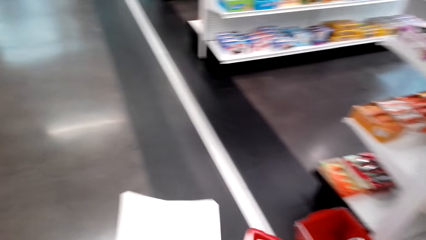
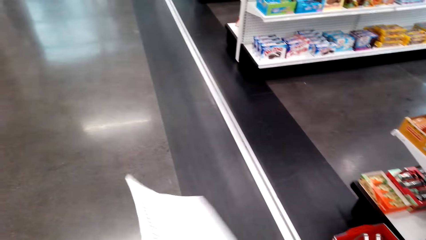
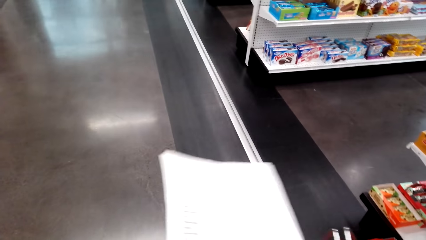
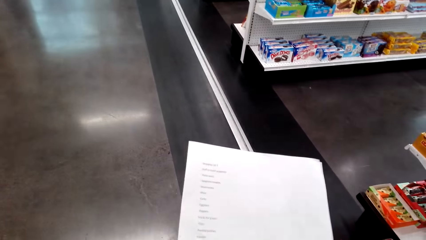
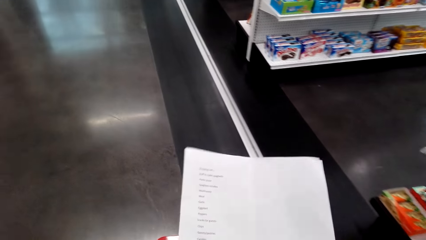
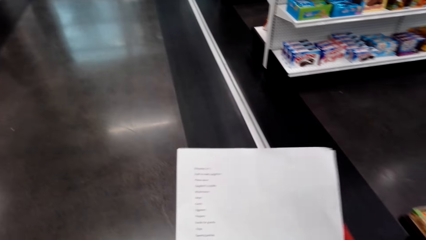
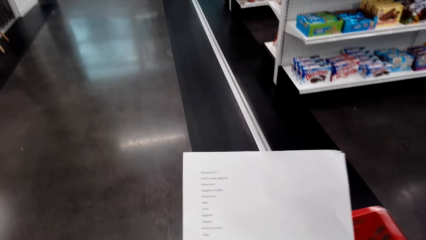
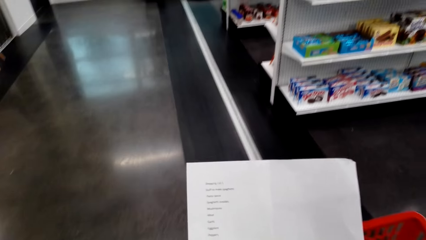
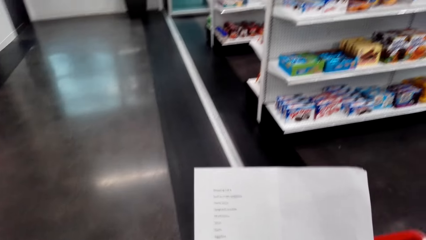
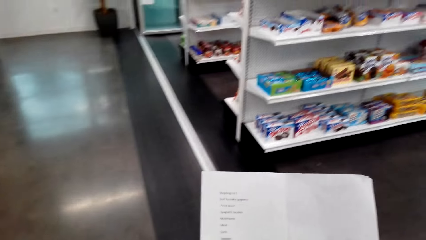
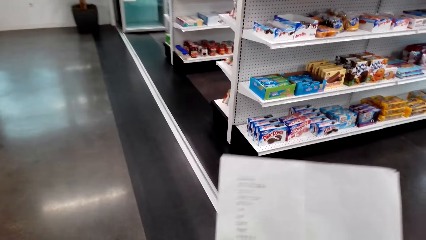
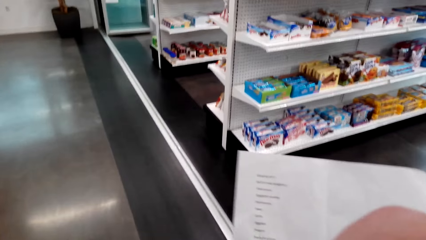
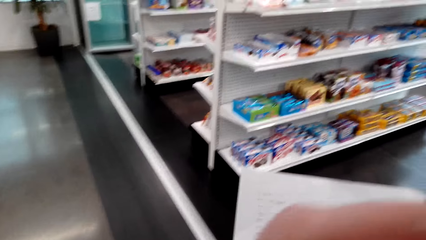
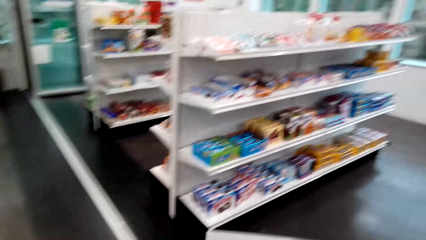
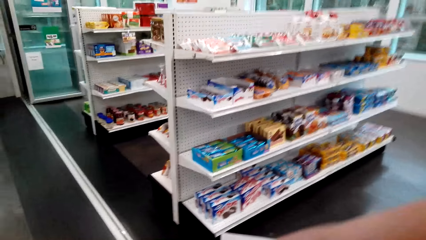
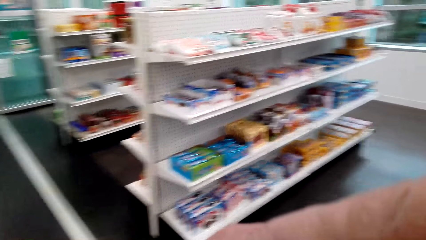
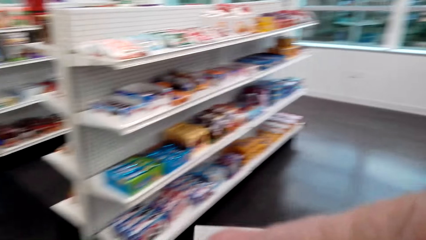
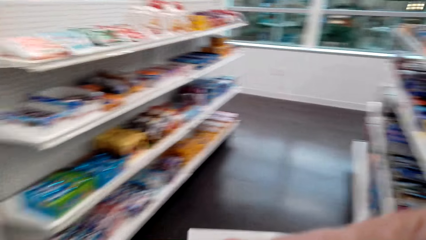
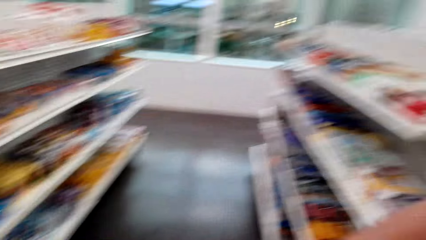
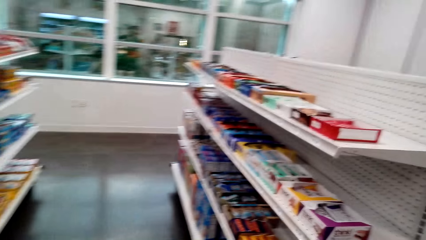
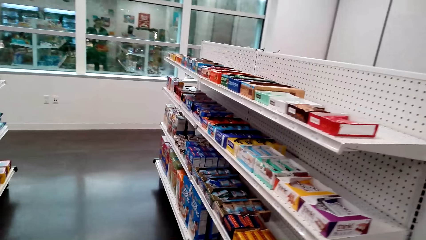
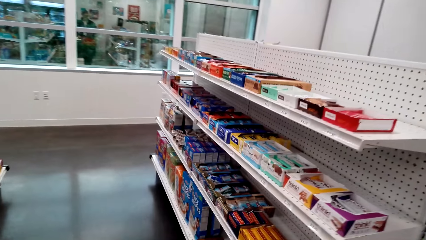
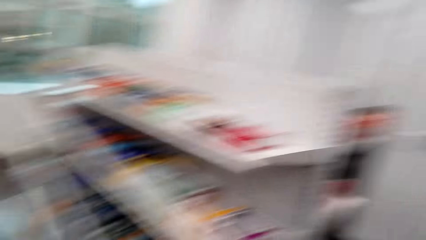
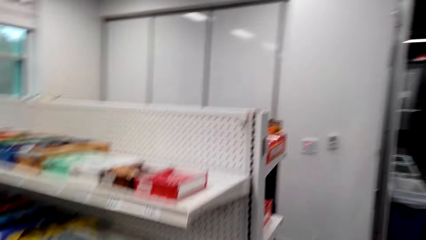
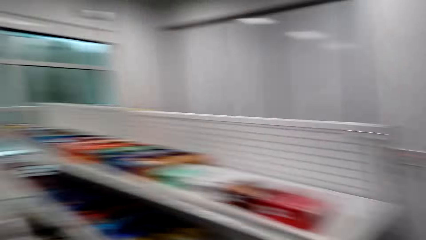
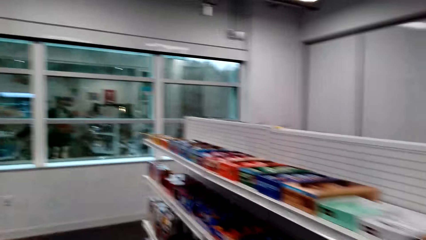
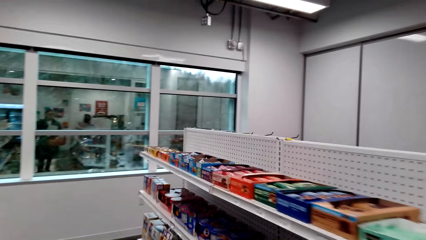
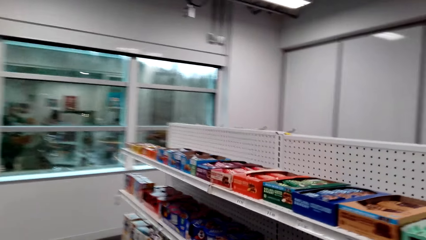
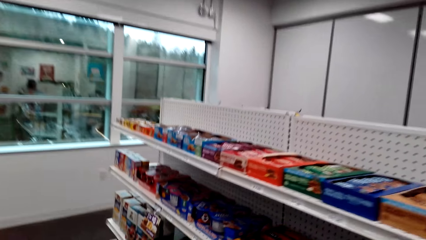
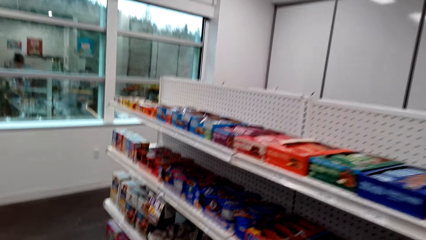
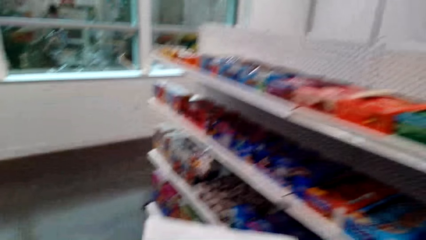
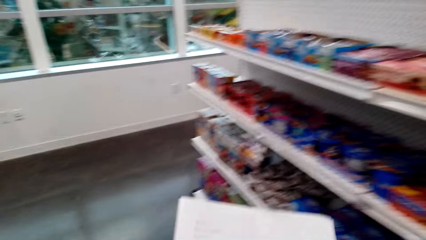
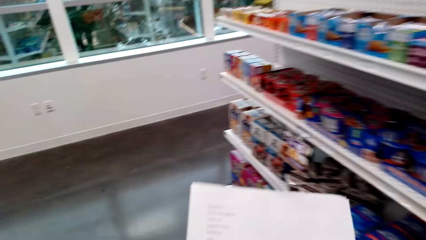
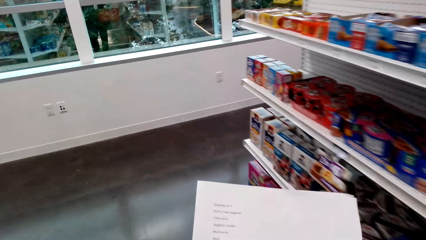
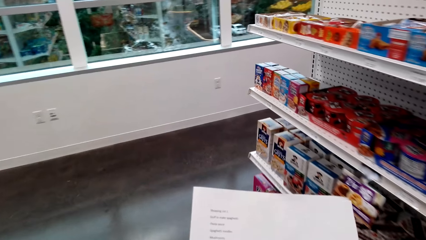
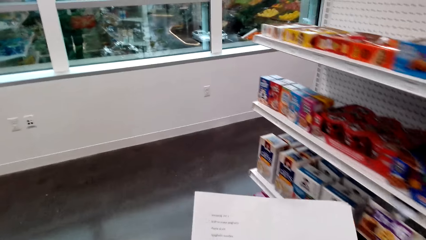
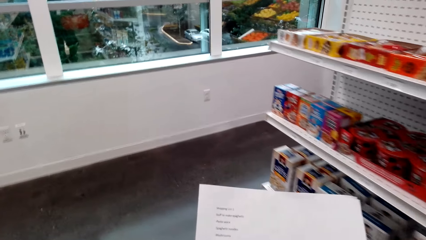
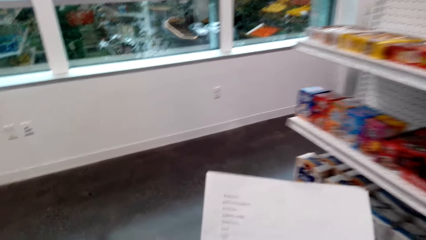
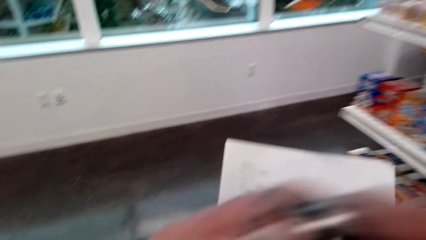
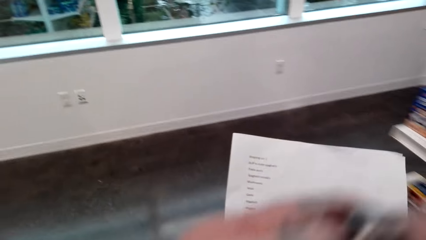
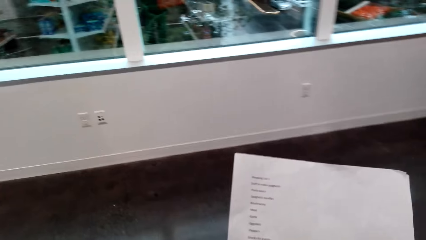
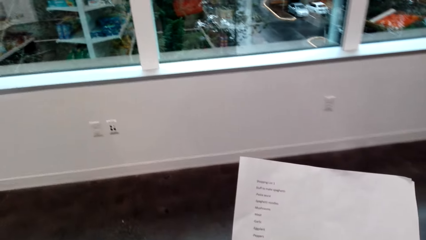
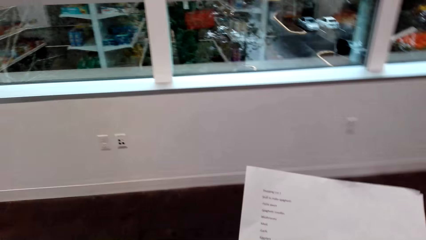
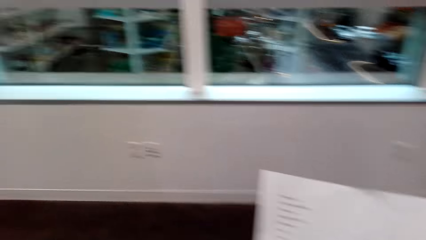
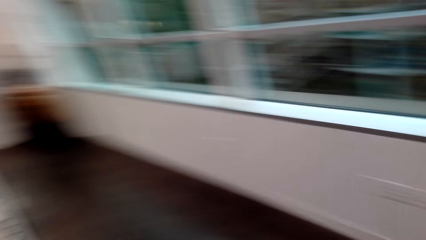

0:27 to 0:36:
The camera wearer looks at the shopping list. They walk around the store. They look at the items on the shelf.

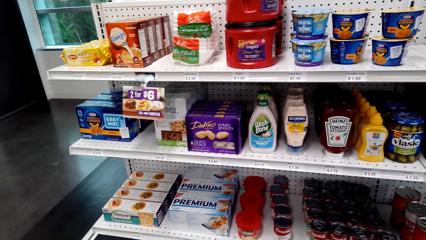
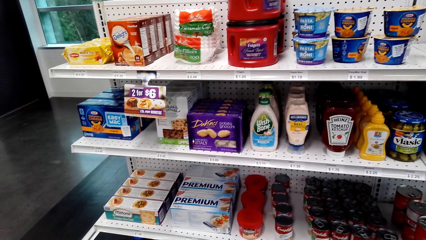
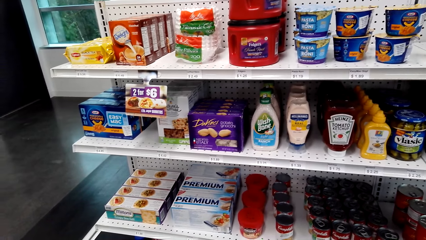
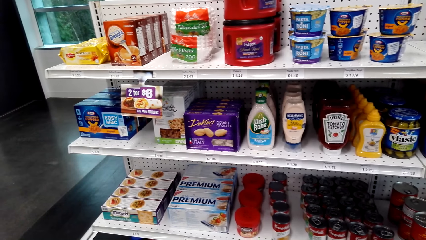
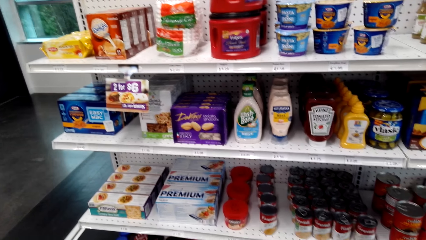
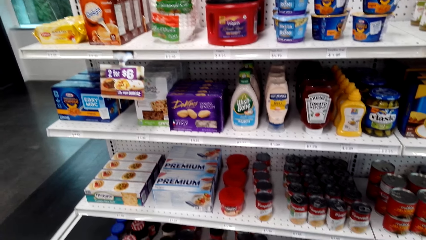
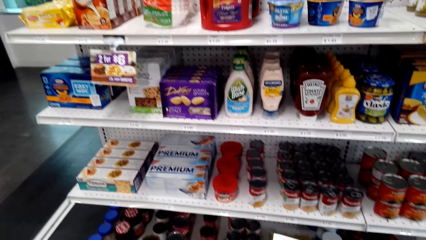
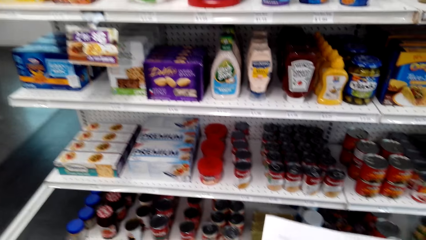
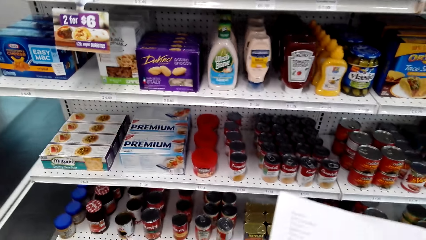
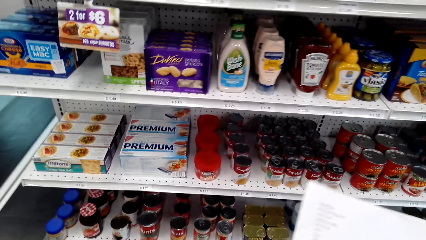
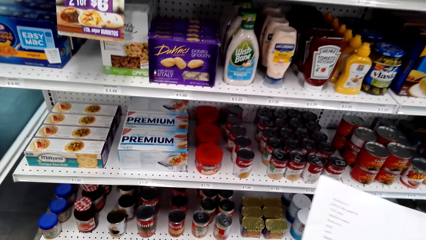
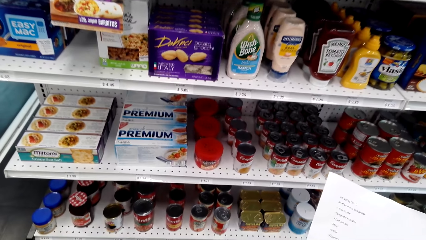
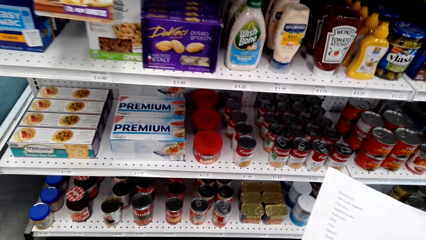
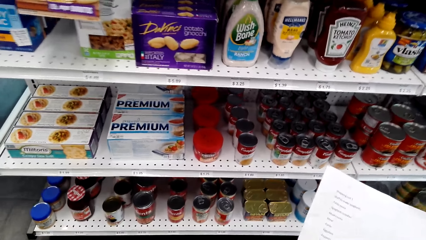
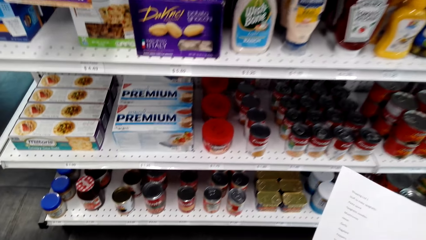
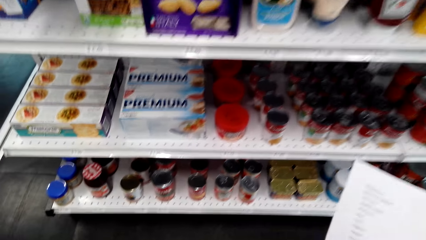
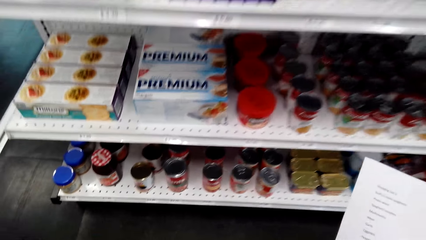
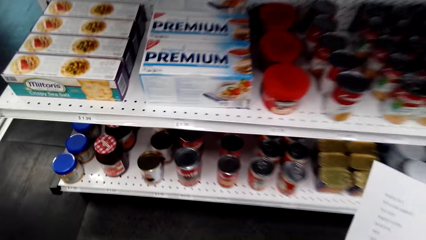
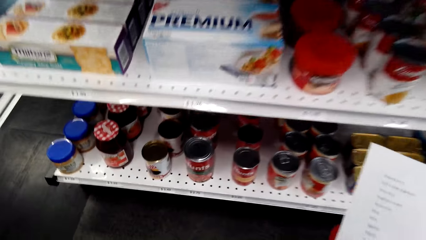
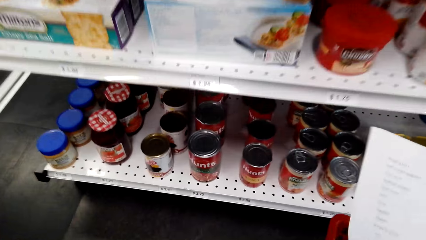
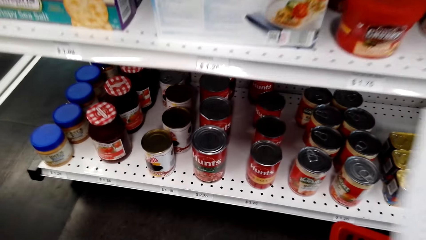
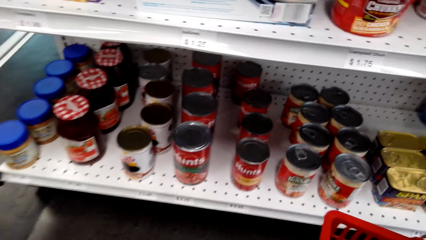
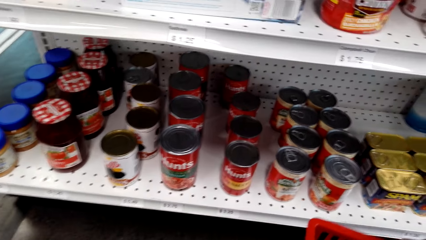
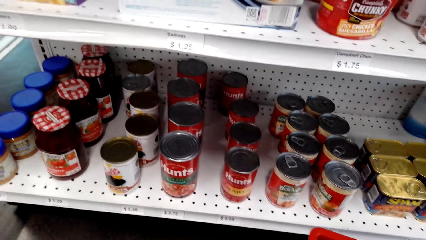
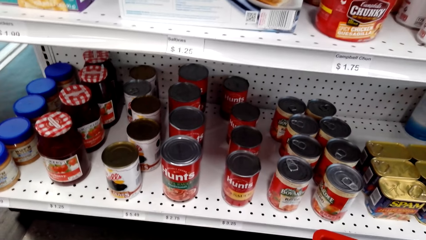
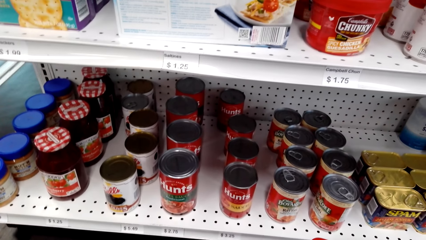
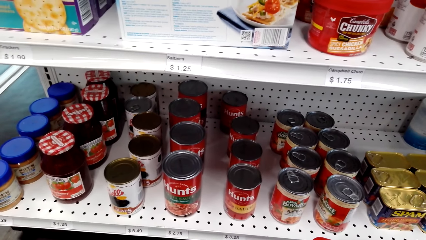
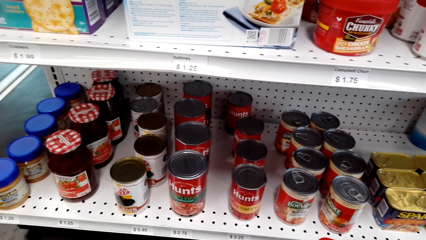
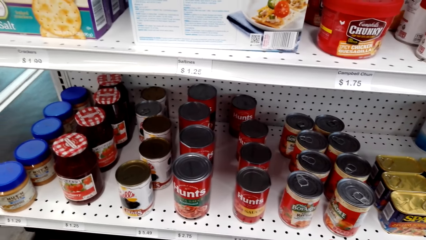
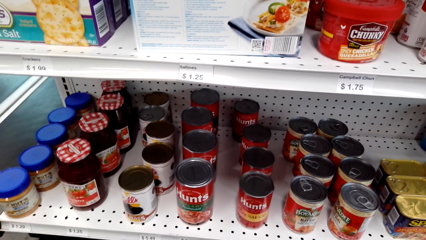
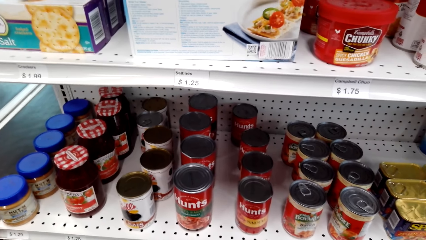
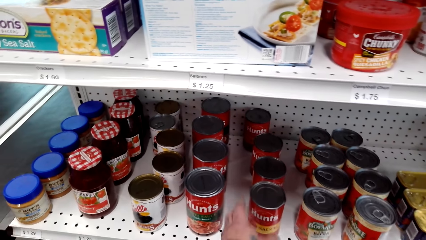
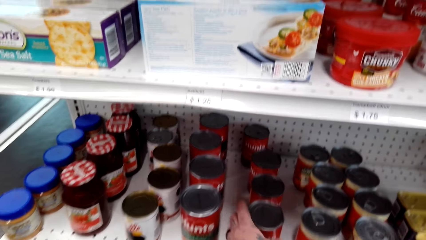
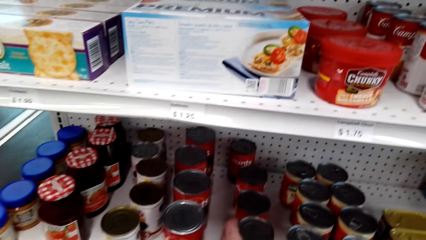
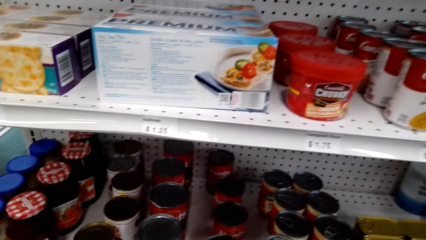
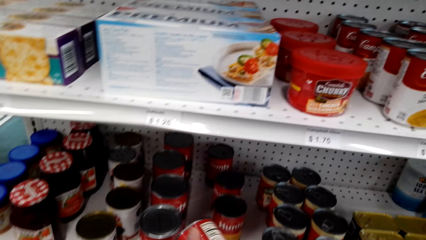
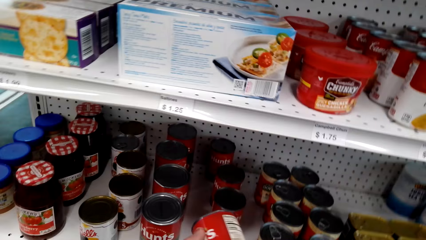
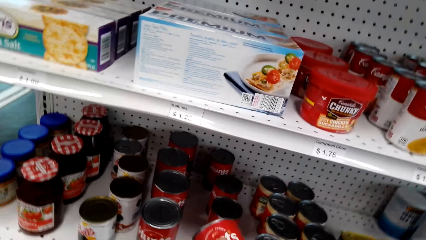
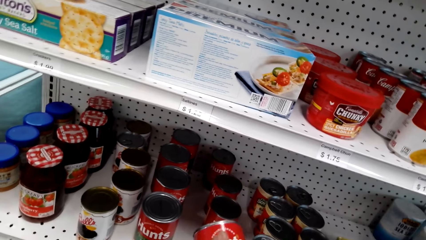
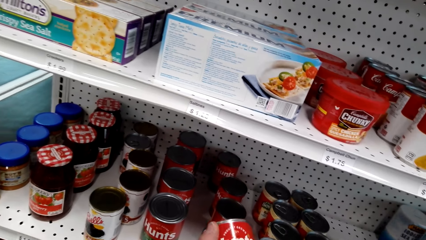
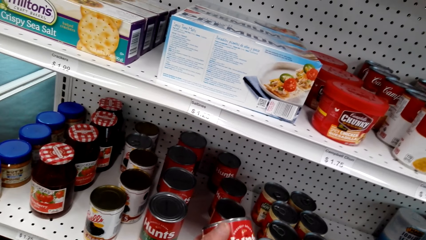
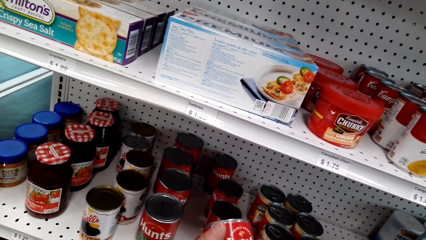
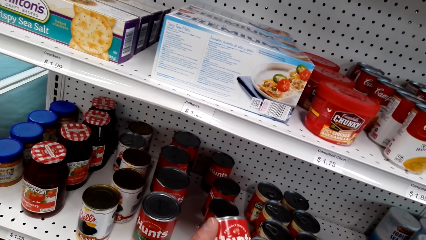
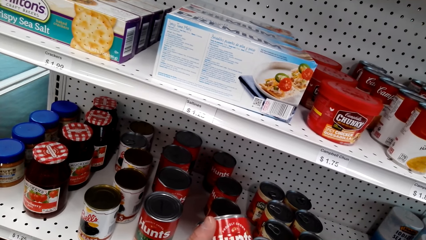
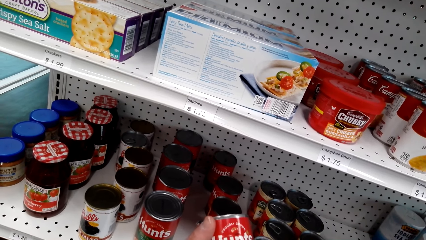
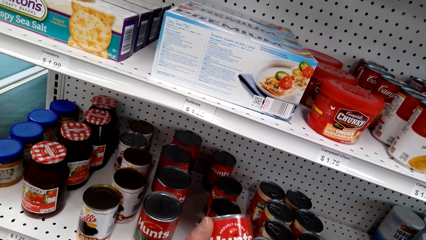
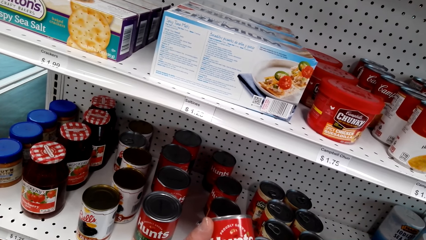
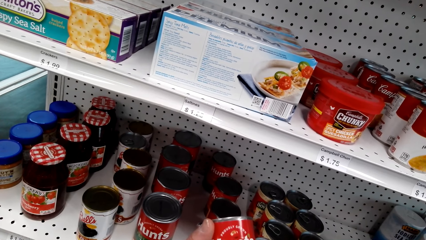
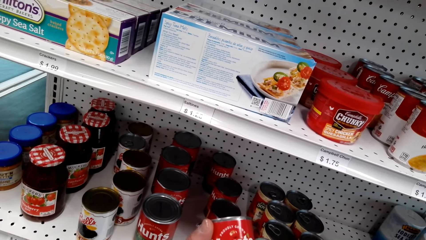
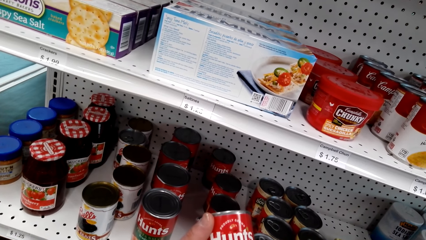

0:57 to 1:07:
The camera wearer looks at the shopping list. They look at the items on the shelf. They pick a can of Hunt's or sauce can from the shelf. They look at the sauce can.
